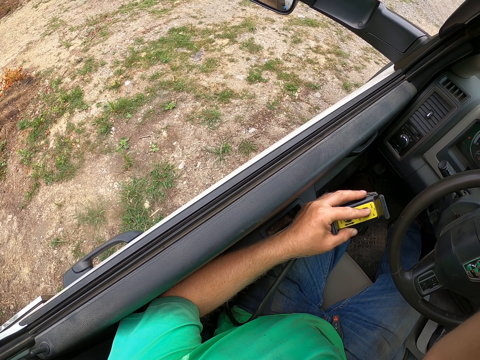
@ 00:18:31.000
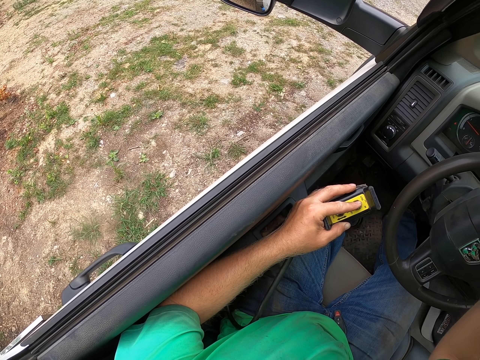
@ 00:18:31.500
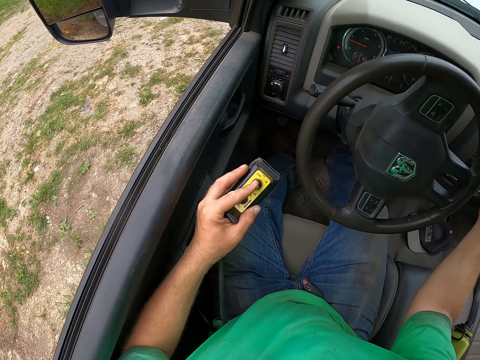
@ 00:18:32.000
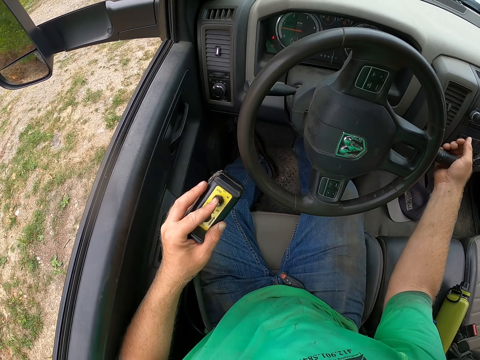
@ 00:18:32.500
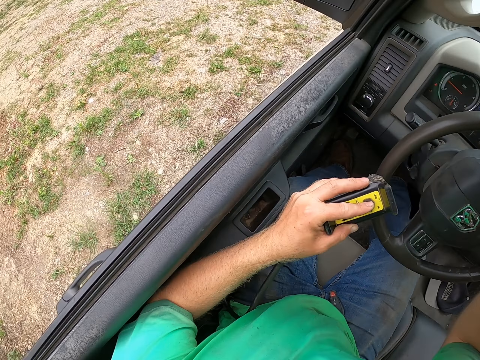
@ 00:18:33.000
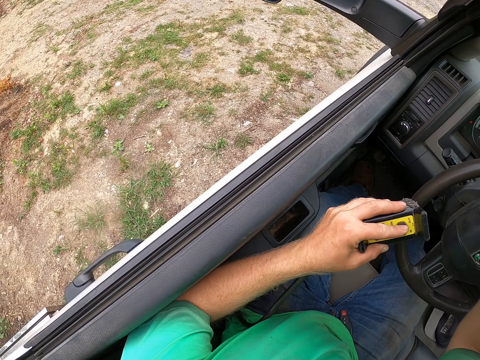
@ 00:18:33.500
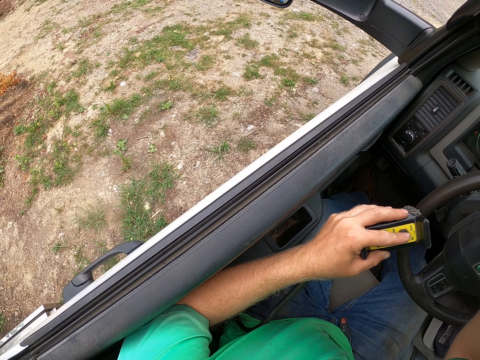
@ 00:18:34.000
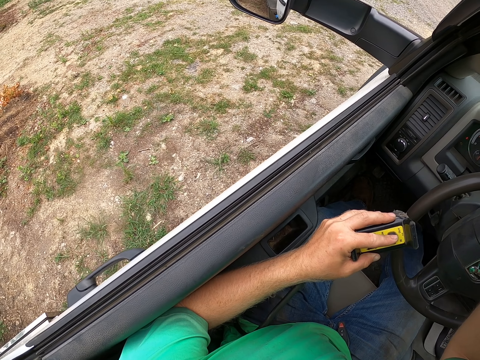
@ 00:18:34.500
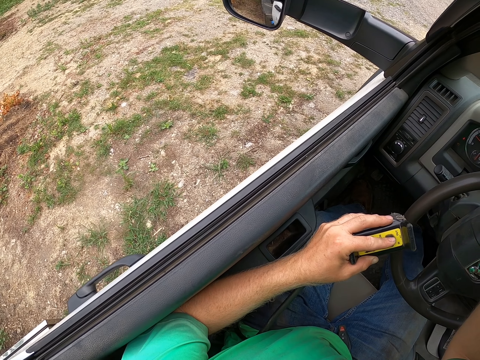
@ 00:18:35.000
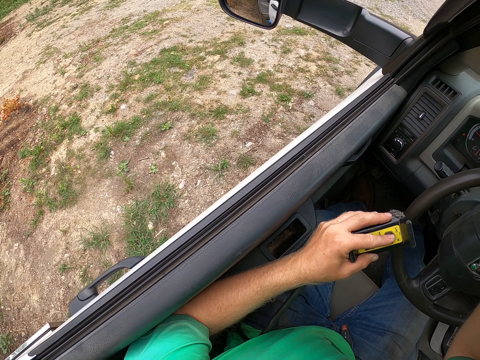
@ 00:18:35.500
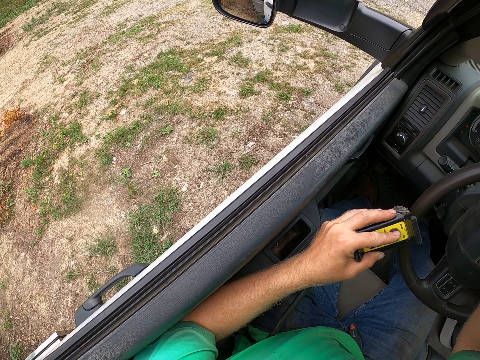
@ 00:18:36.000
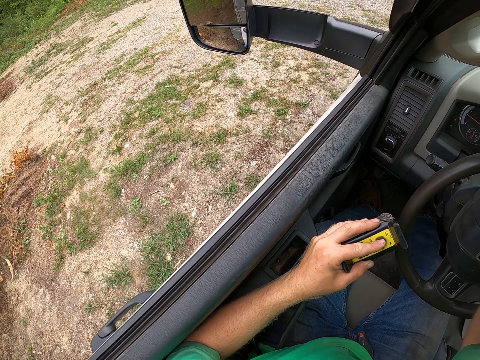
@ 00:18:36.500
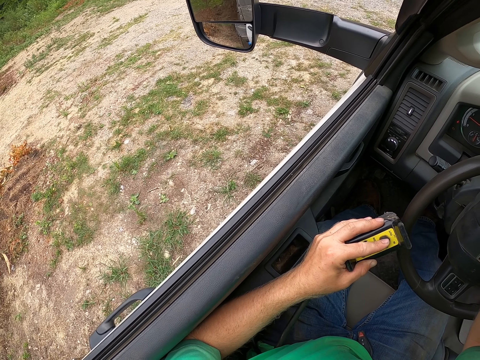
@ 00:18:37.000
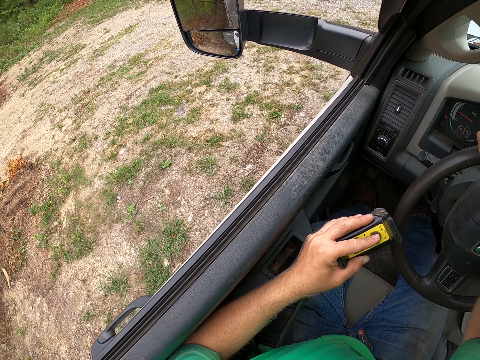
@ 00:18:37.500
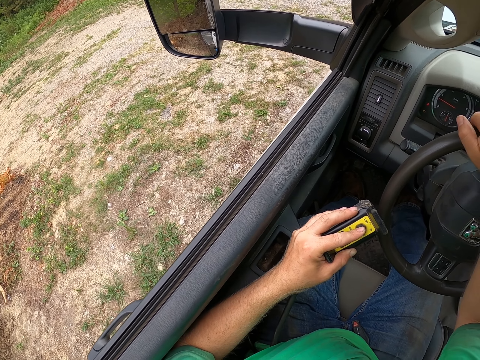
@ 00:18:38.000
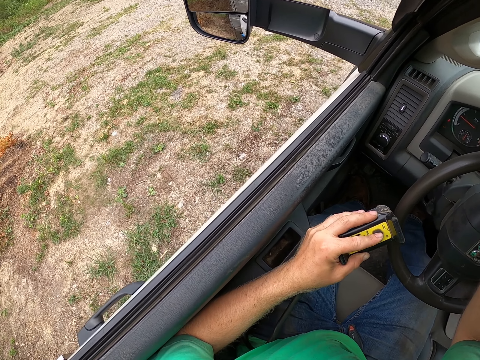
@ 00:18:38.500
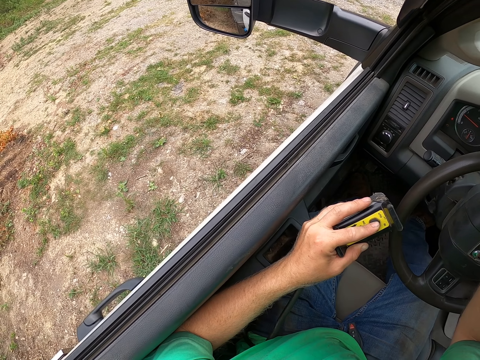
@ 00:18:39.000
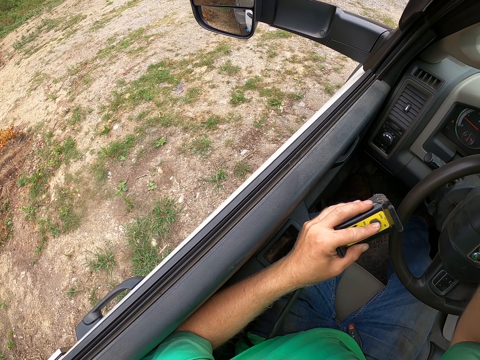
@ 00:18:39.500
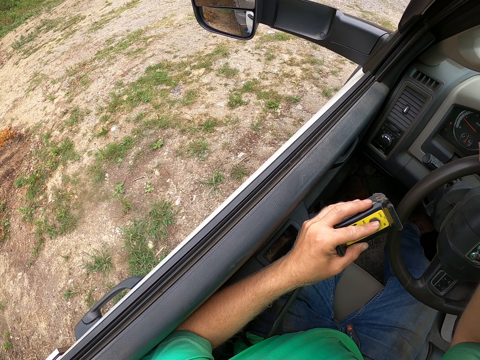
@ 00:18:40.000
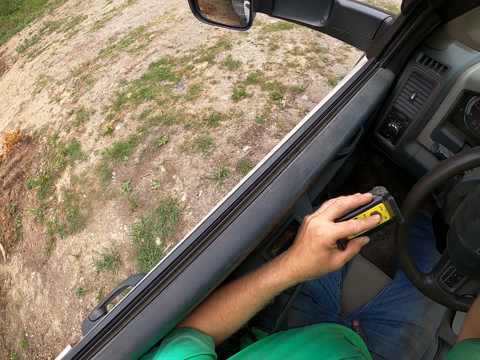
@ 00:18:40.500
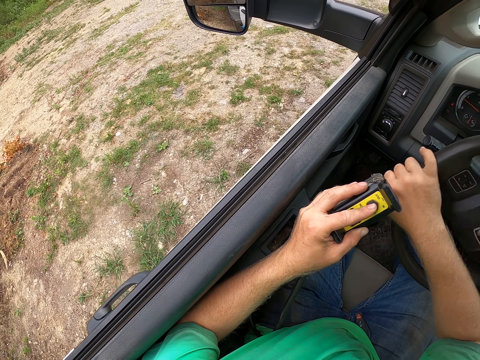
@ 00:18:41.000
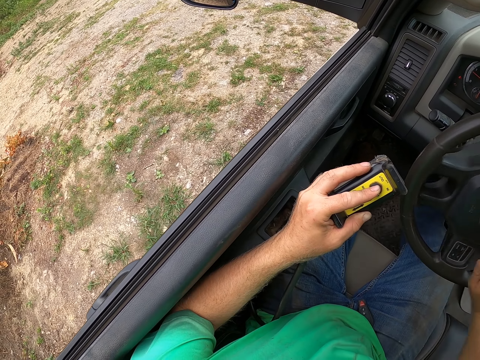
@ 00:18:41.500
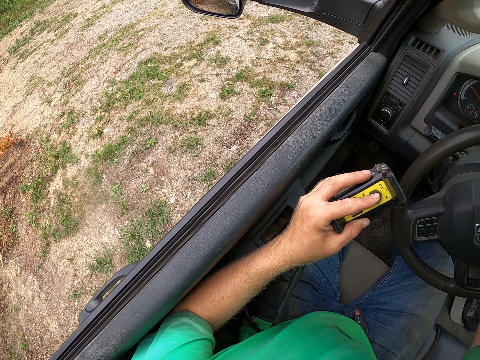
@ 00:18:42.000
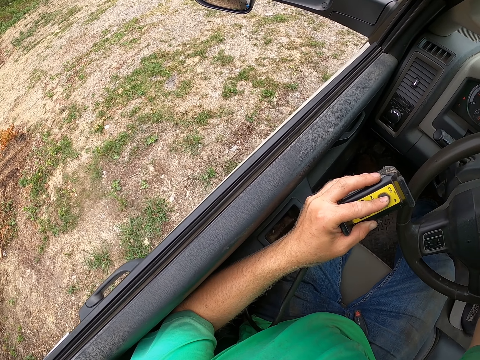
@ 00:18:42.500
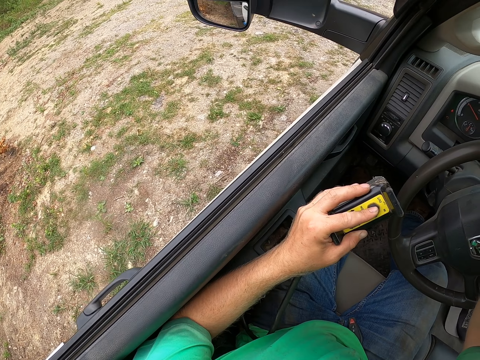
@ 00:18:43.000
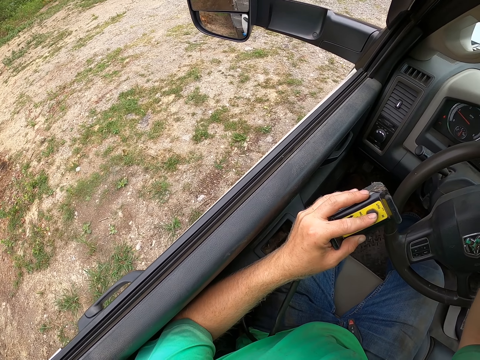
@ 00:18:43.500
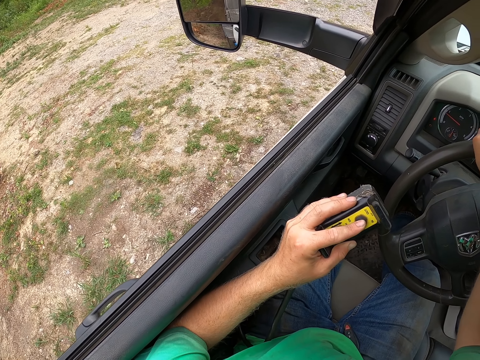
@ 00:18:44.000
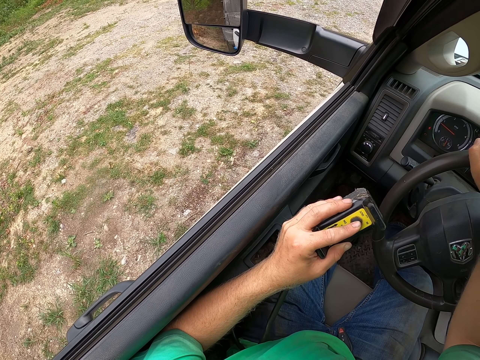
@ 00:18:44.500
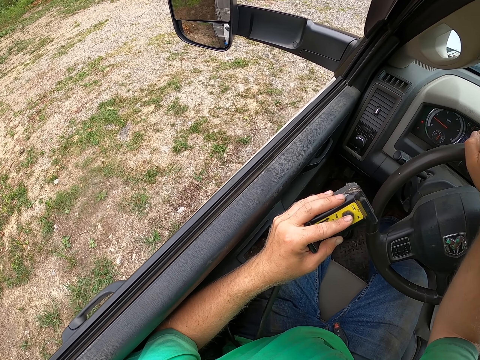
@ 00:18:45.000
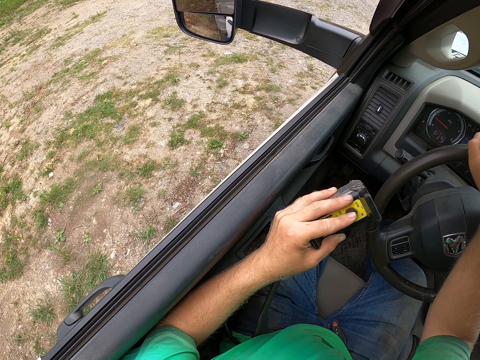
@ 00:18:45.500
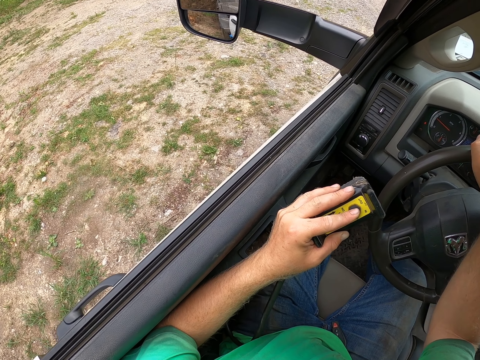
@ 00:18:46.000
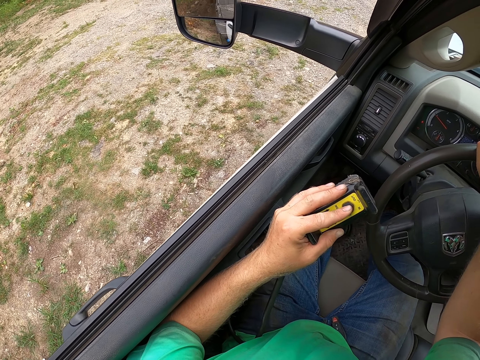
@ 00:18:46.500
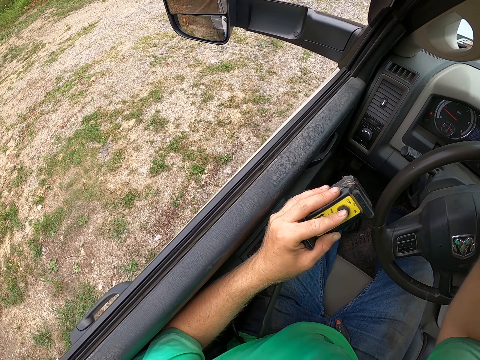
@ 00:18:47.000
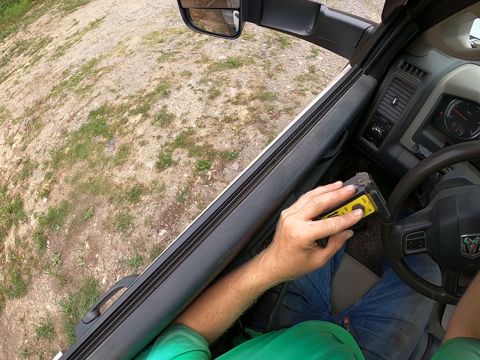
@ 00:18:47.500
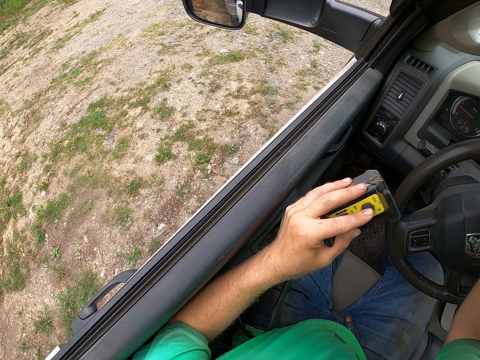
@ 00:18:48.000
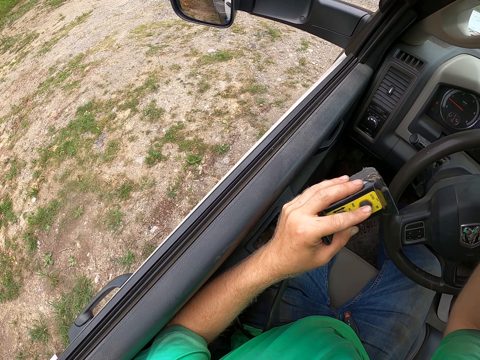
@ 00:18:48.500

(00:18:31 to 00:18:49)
The camera wearer pulls down a gearstick with his right hand. He touches the indicator. He looks around. He steers the truck with his right hand on the steering wheel. He looks around.

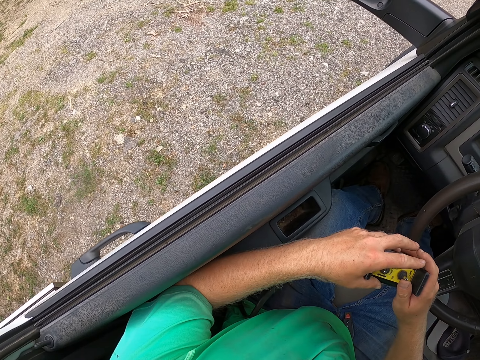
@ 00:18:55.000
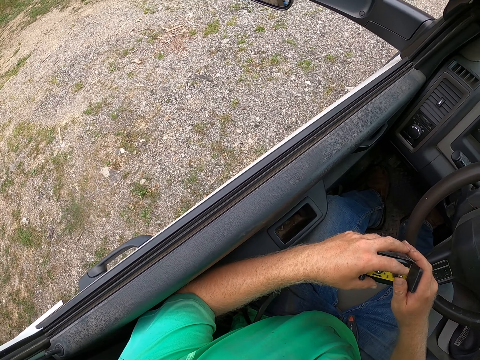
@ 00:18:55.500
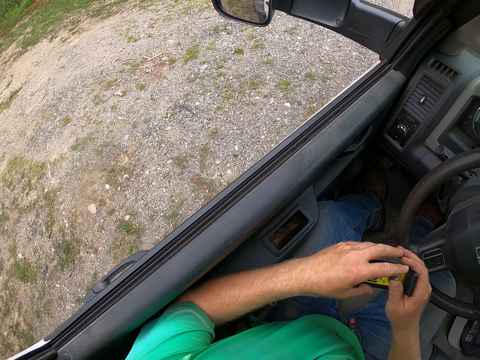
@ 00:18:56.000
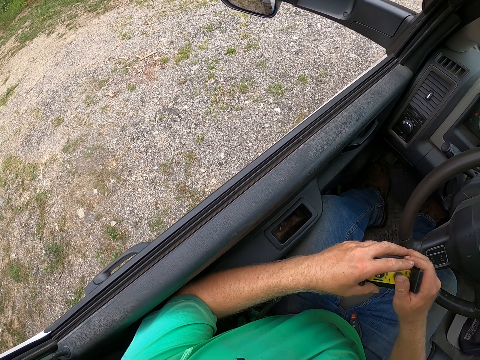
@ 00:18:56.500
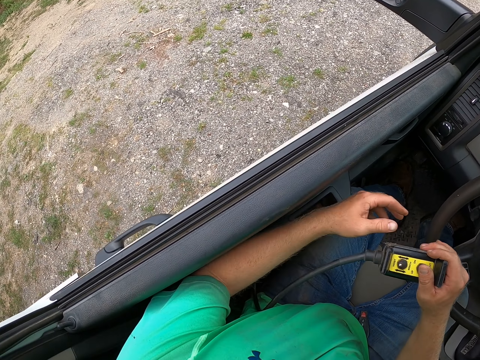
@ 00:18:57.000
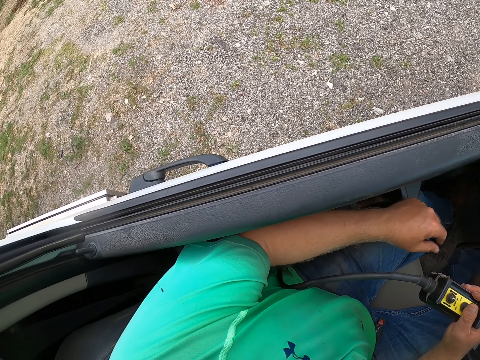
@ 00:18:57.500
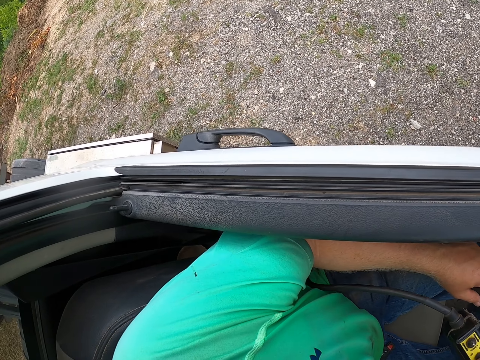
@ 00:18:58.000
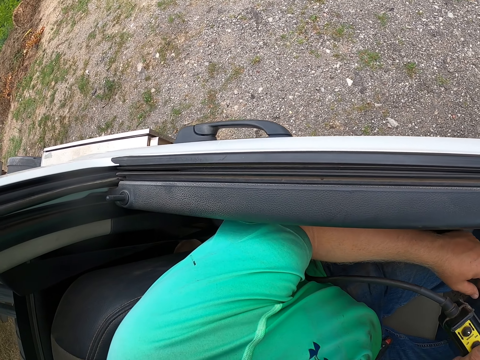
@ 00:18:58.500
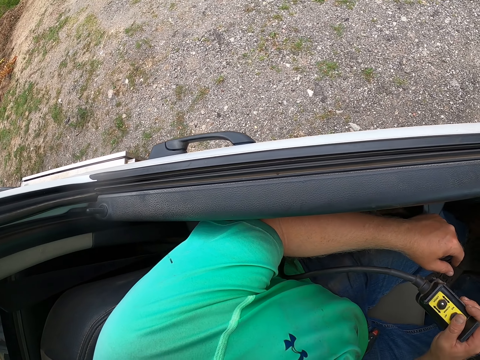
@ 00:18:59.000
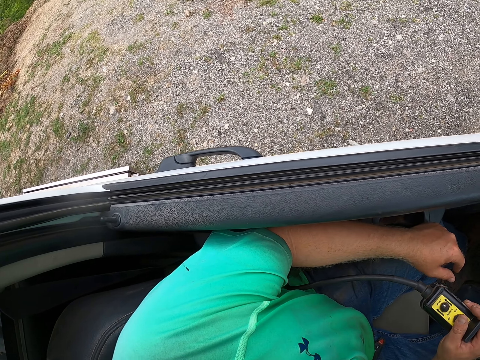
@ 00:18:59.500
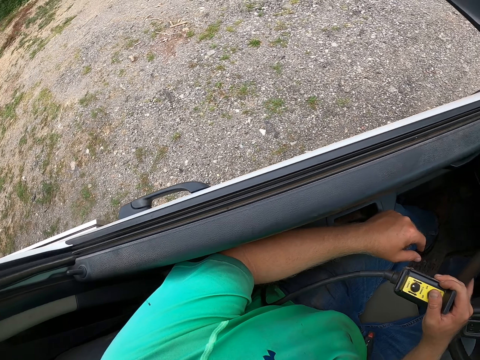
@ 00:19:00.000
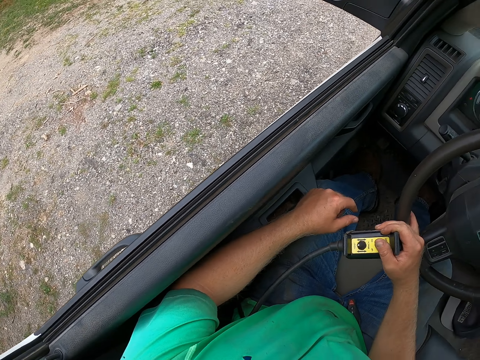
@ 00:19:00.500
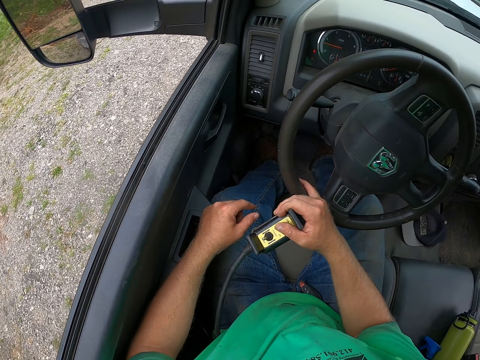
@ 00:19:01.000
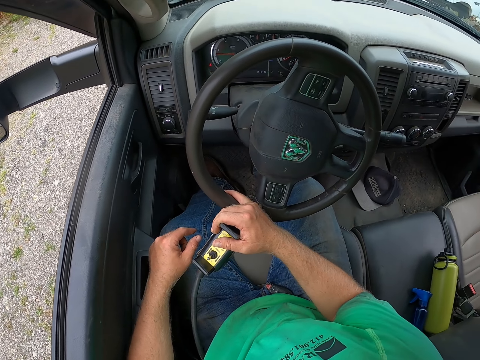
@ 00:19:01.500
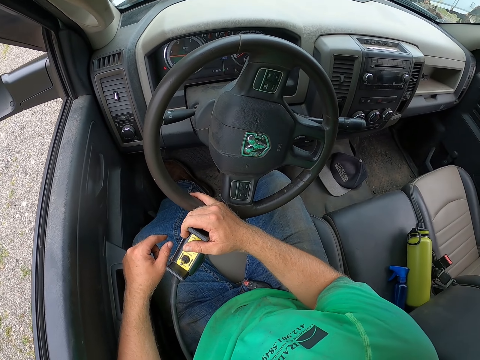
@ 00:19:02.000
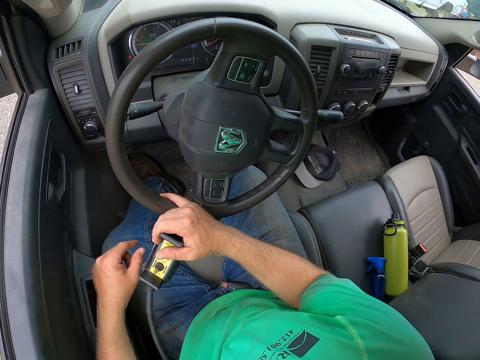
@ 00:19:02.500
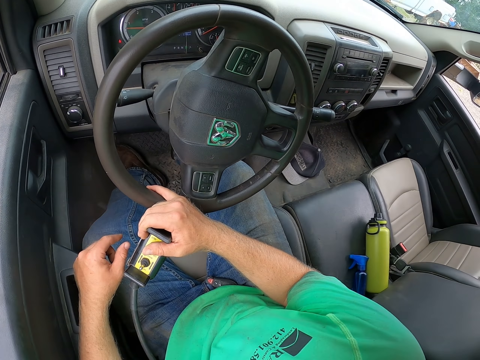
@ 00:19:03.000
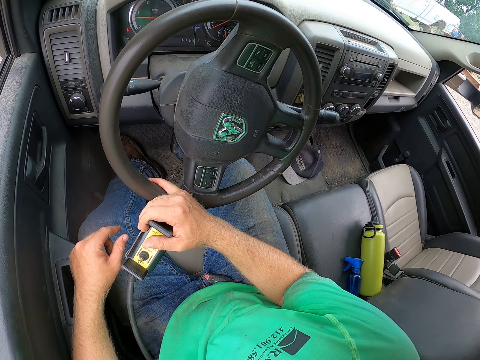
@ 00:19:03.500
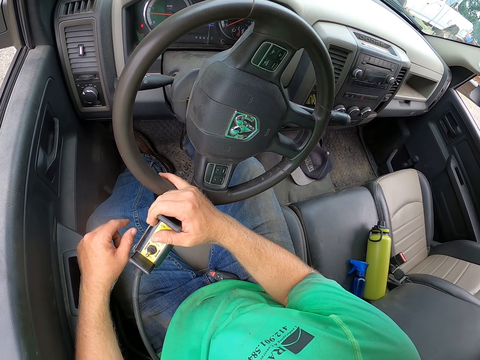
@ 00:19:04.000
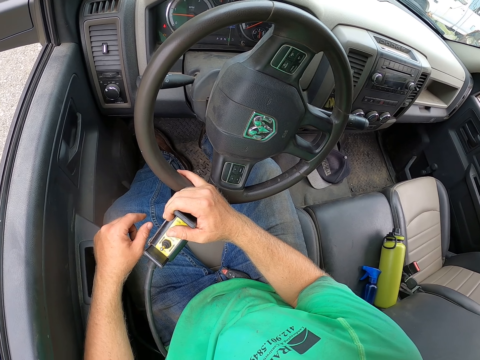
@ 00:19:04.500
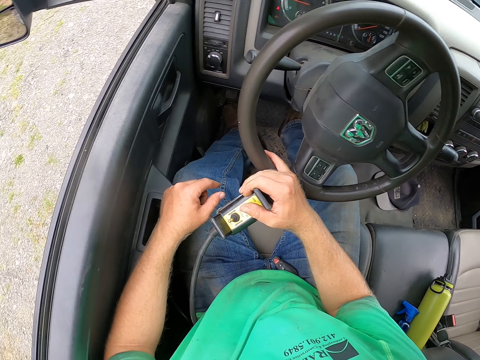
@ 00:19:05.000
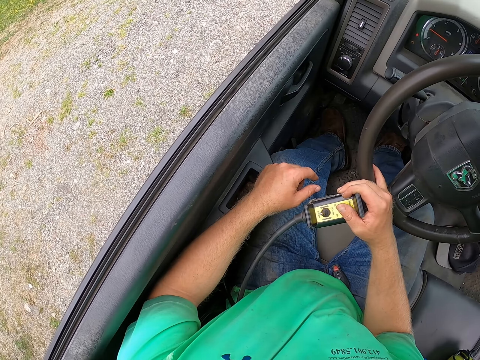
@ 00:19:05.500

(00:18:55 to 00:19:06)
The camera wearer holds the remote in his right hand. He looks around. He presses the remote with his right hand.
